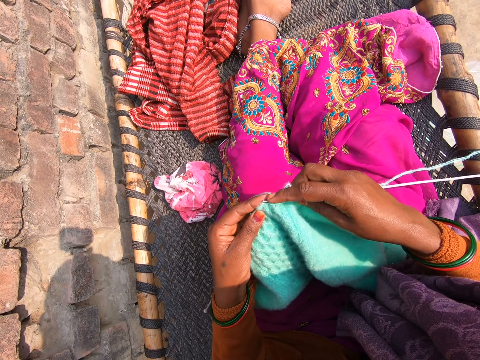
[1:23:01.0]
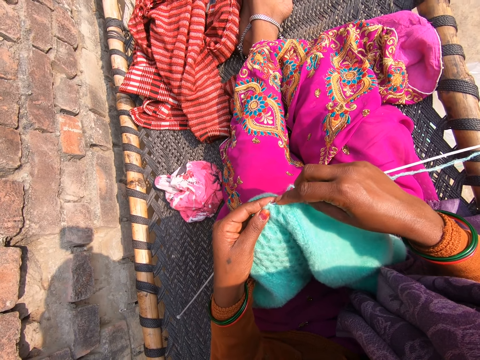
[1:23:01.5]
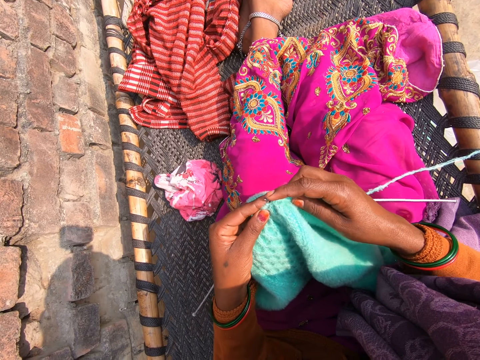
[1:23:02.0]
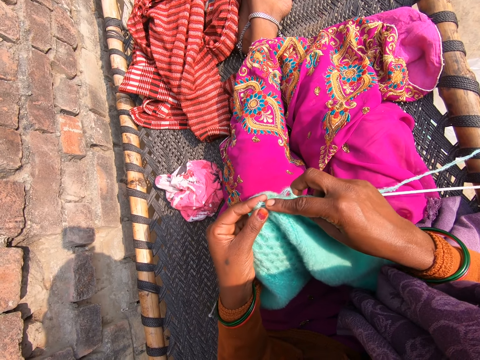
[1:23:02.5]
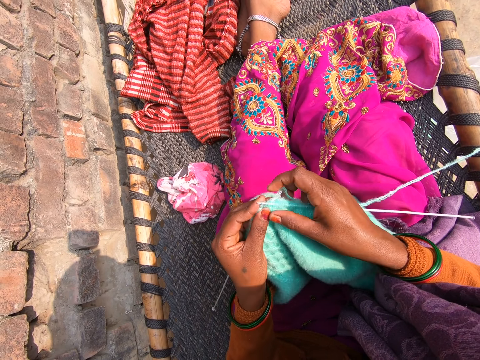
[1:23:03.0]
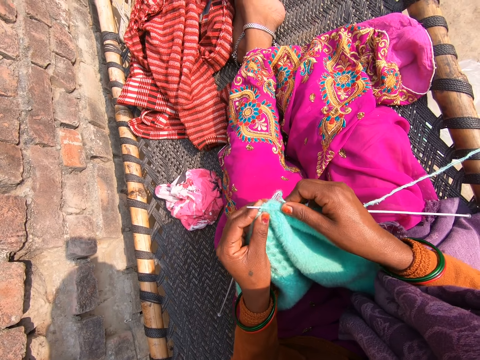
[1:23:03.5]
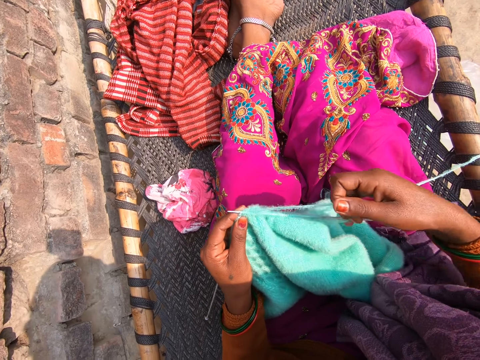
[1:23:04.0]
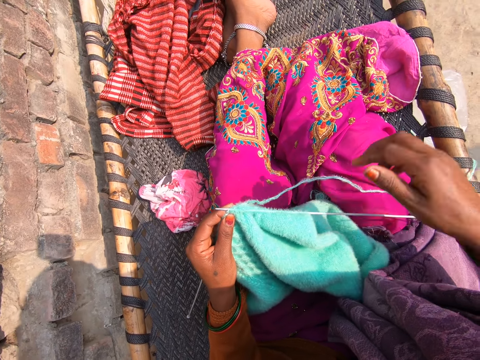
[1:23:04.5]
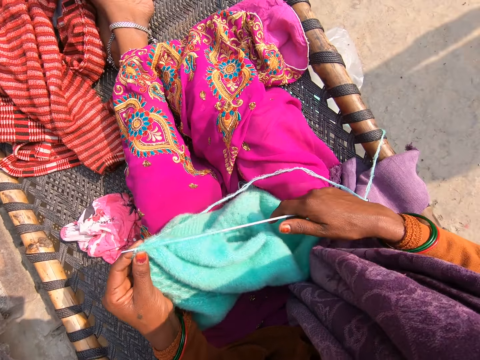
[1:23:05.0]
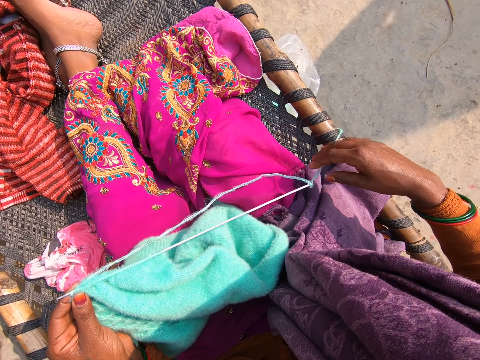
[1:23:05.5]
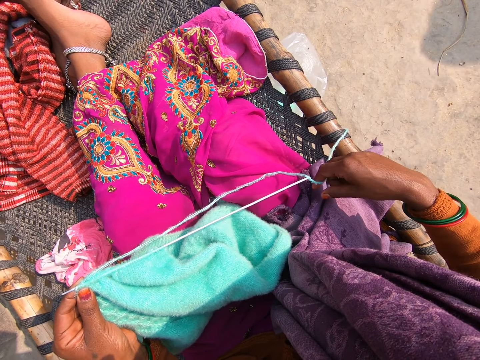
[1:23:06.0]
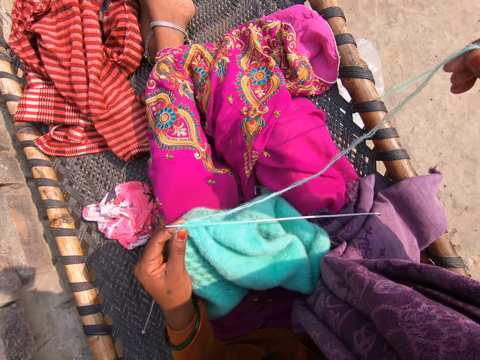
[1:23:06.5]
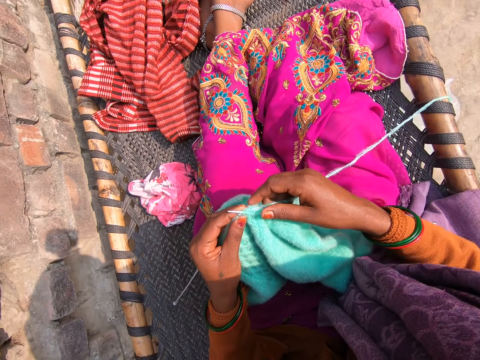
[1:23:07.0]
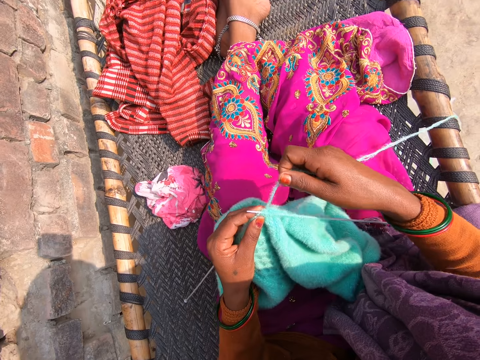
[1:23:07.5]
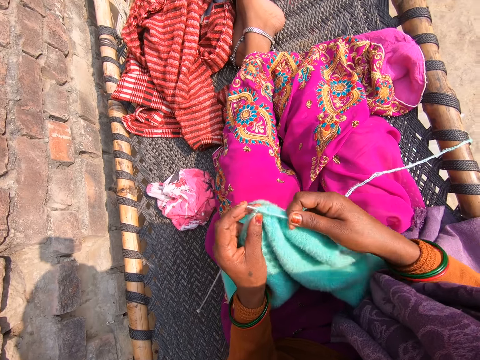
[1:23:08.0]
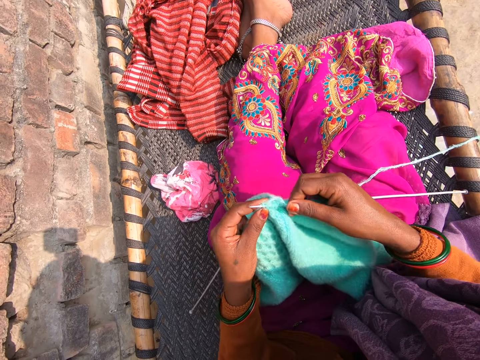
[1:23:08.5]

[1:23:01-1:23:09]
The camera wearer knits a piece of cloth.

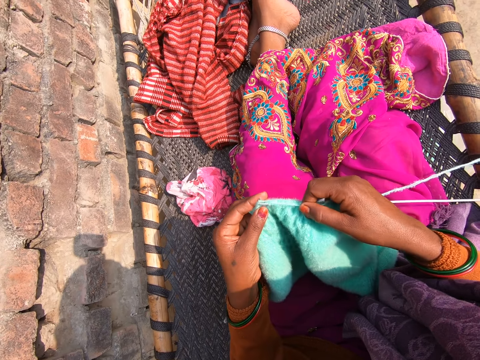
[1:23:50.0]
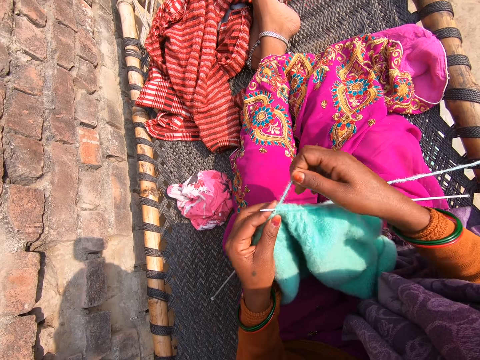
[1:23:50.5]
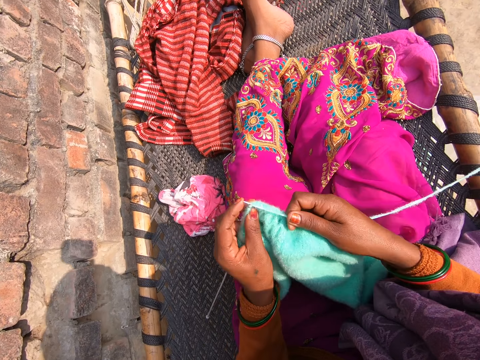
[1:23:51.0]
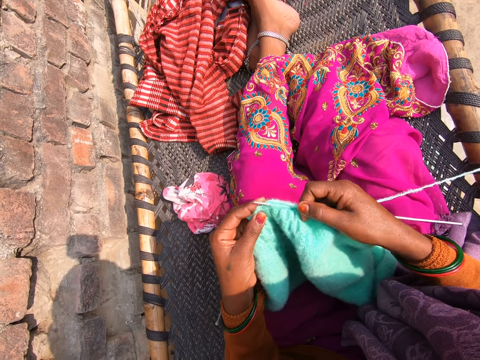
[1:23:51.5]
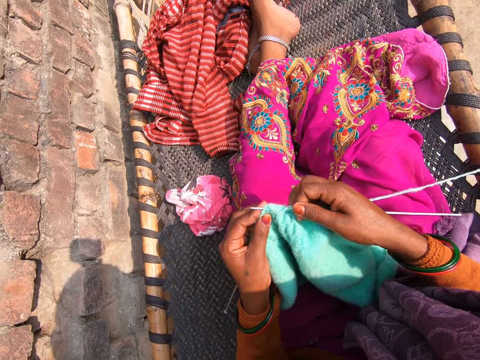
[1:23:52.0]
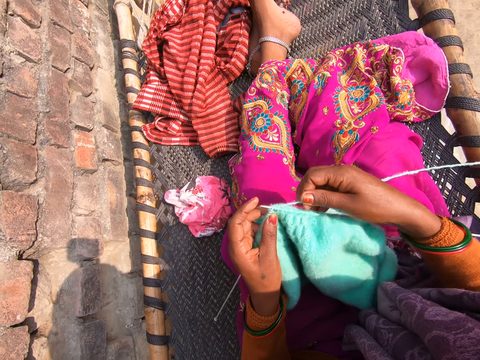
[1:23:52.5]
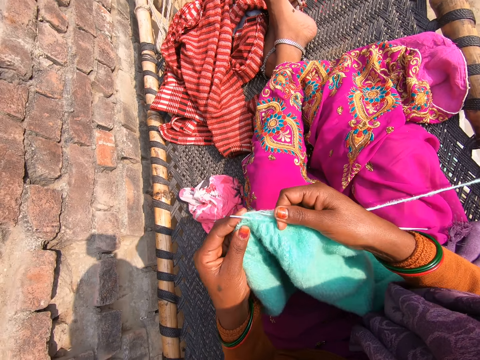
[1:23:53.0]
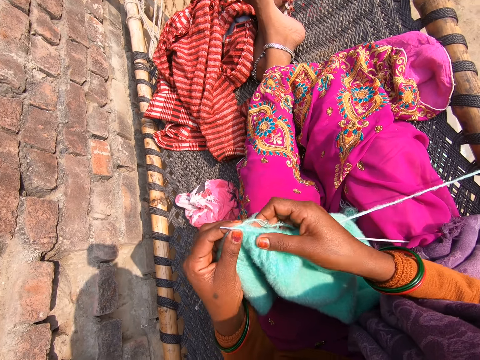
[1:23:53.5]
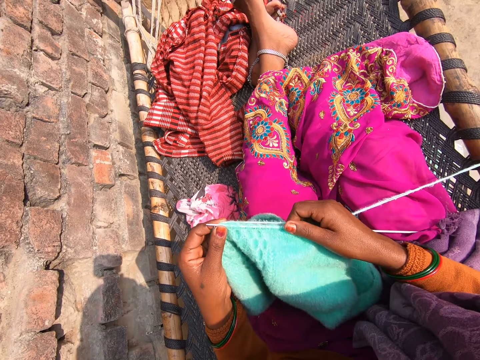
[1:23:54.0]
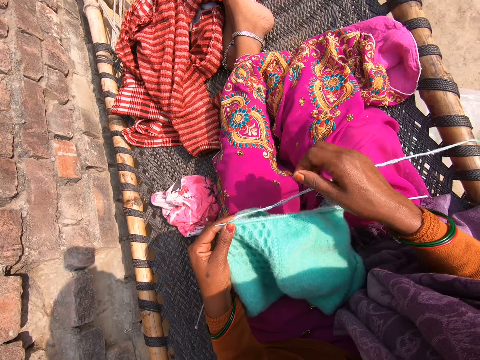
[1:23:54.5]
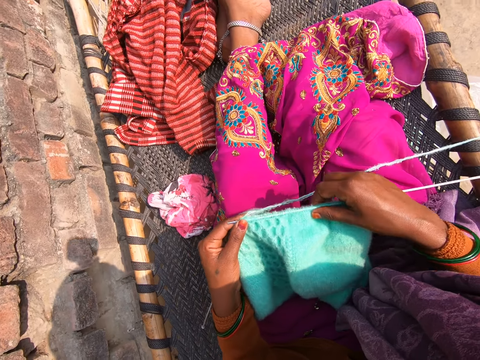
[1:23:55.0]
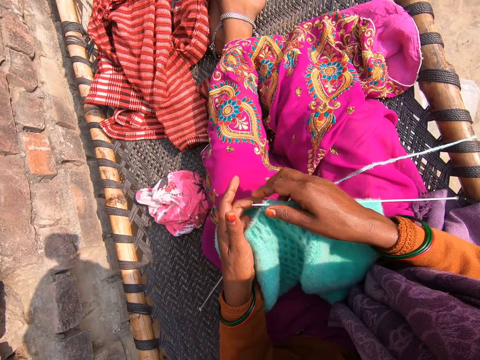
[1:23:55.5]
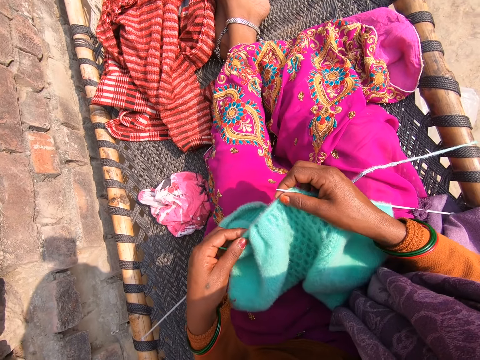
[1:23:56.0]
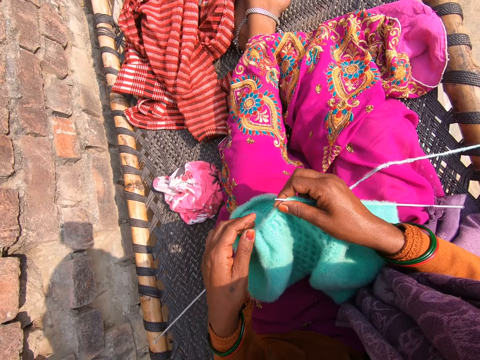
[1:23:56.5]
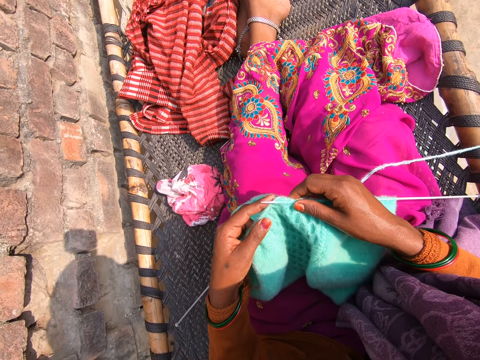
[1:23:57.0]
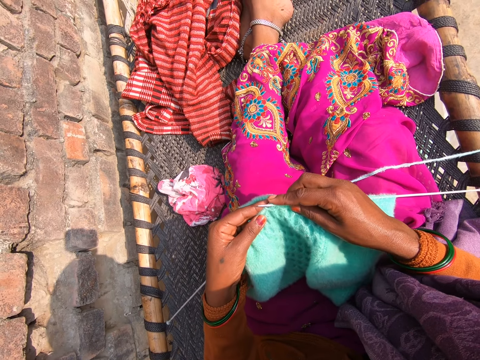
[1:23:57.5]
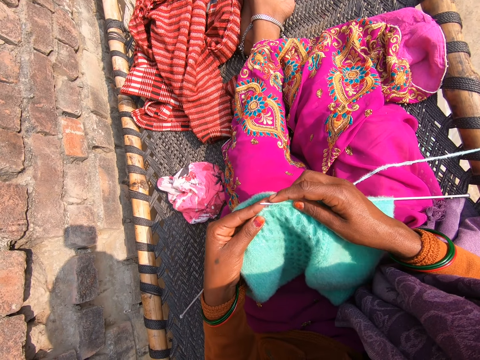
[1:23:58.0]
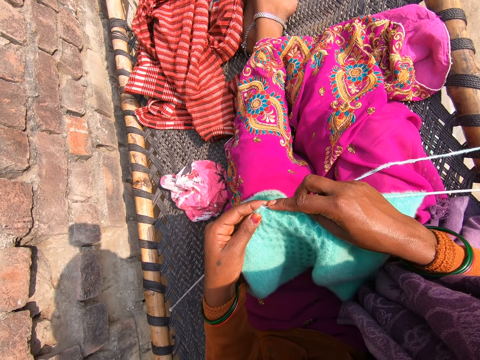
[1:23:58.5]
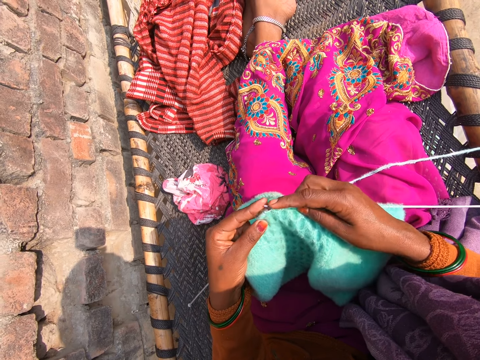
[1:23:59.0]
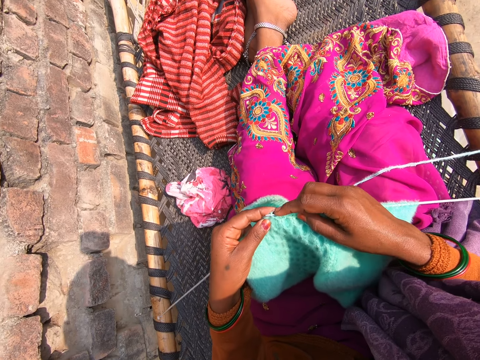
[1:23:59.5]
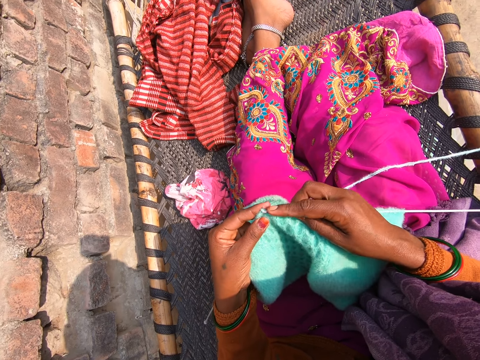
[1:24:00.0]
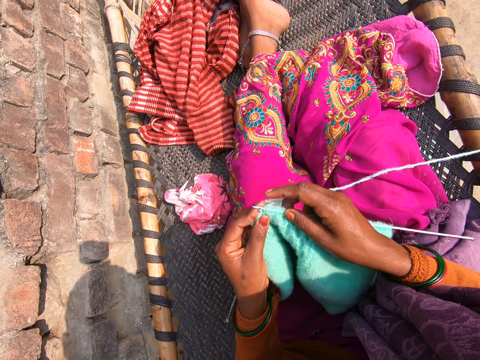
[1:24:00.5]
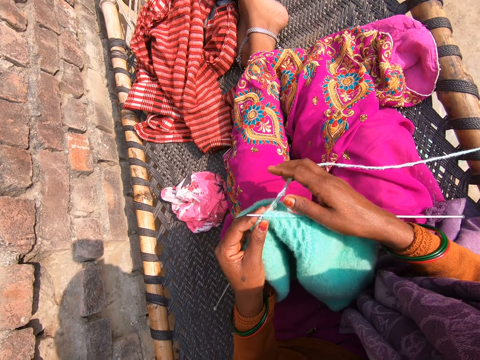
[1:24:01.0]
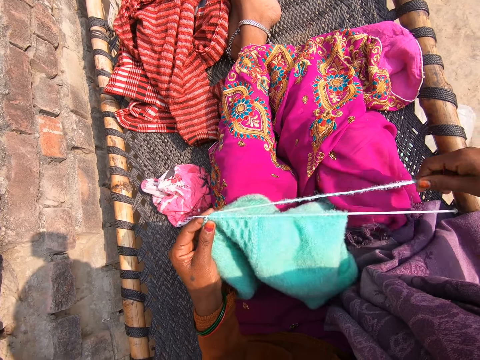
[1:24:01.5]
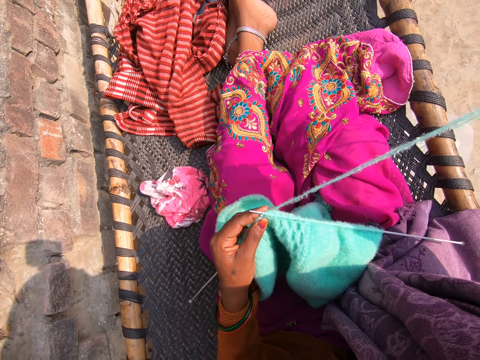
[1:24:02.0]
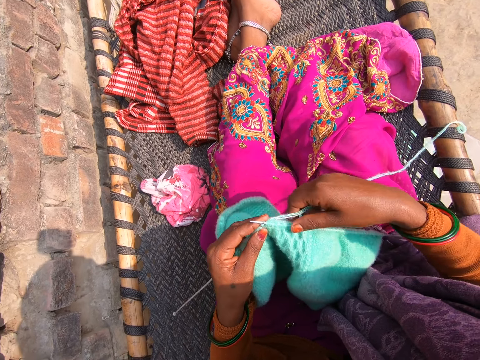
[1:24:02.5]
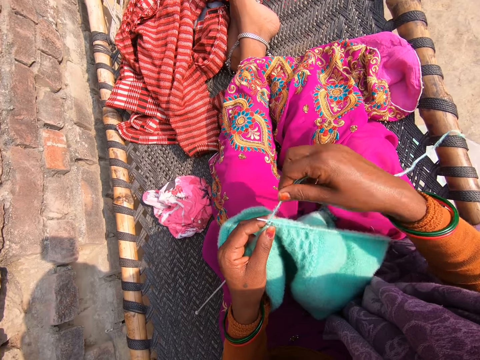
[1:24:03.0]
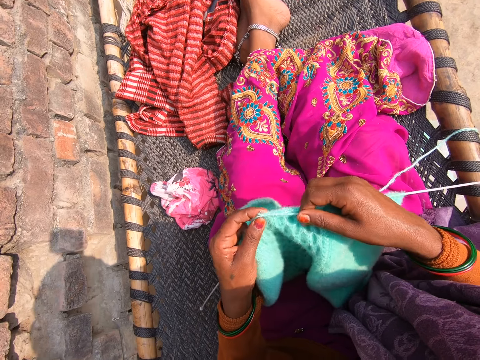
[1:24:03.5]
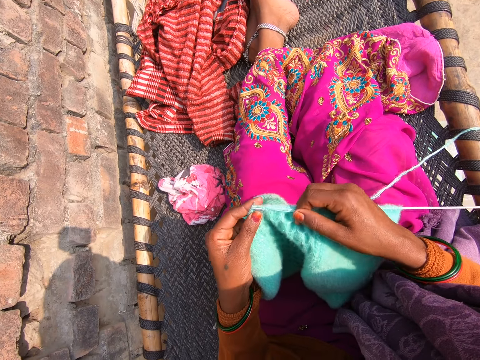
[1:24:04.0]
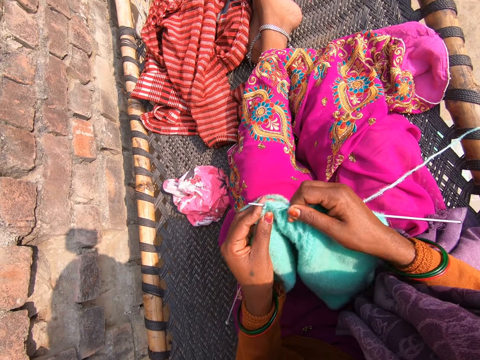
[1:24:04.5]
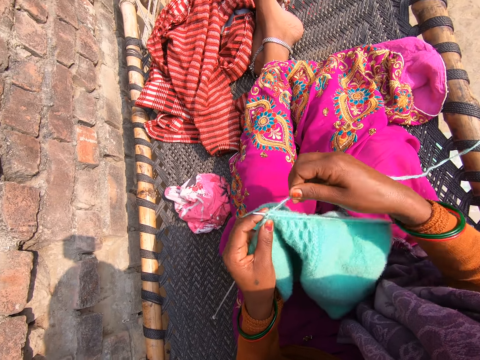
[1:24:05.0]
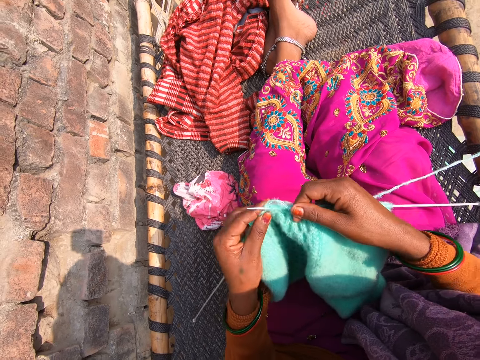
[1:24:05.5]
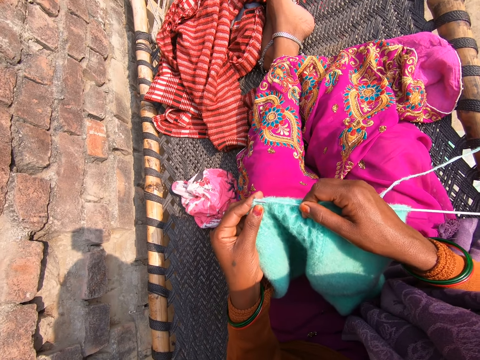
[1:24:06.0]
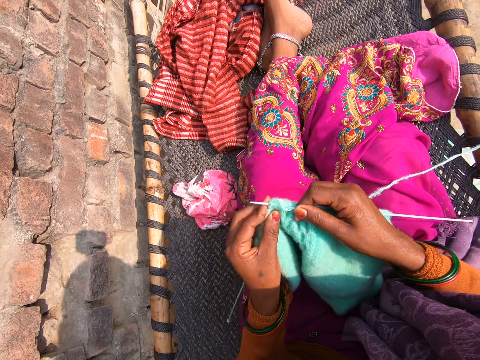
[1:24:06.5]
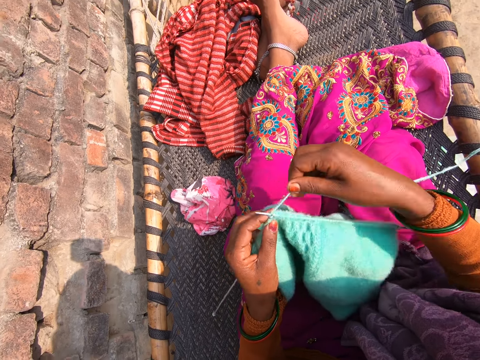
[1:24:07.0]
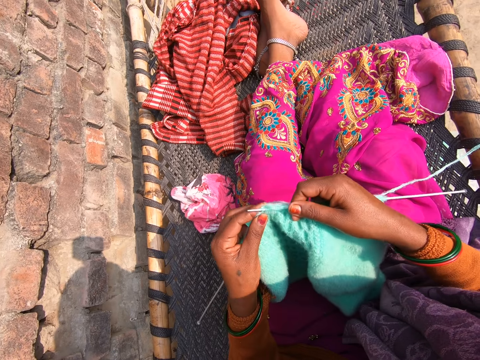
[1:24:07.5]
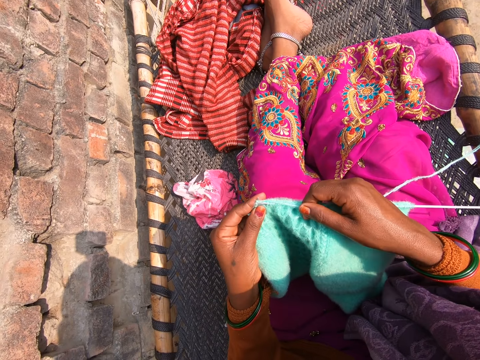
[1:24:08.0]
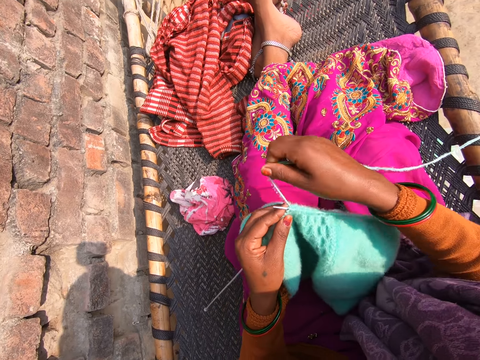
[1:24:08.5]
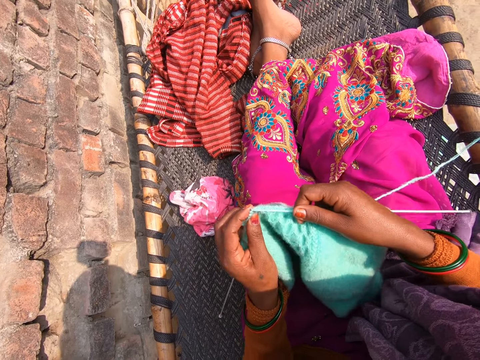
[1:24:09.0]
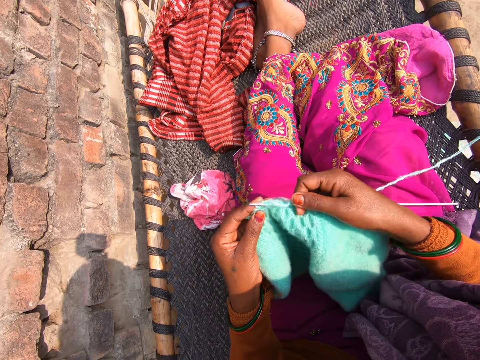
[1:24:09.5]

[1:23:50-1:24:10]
The camera wearer interacts with a boy. They knit a piece of cloth.
